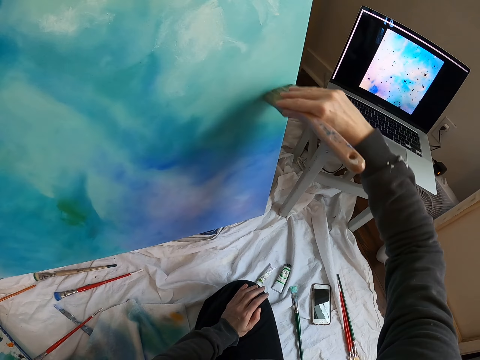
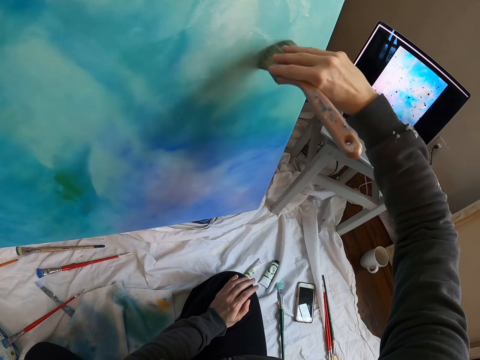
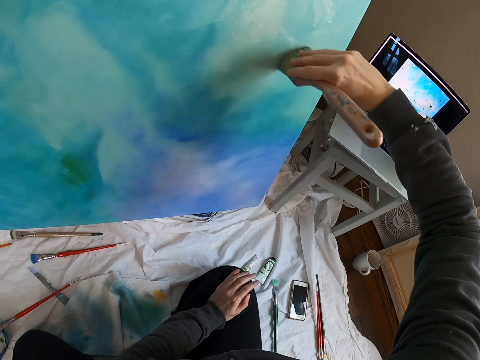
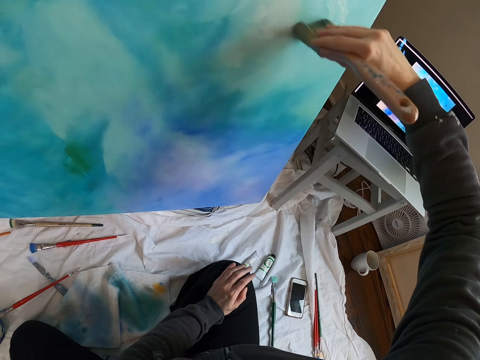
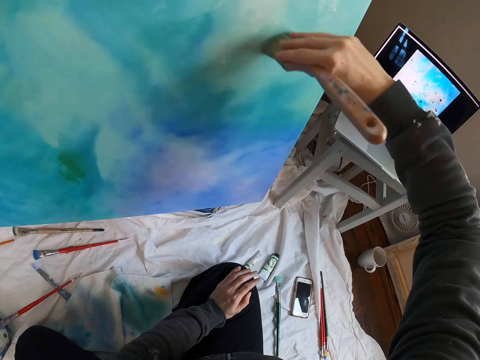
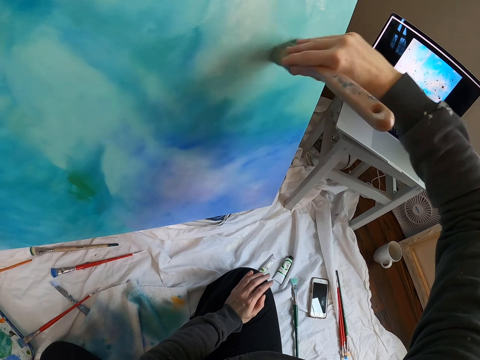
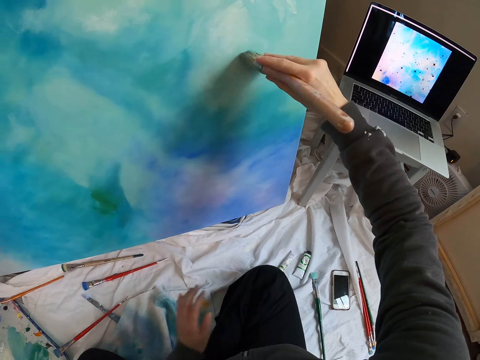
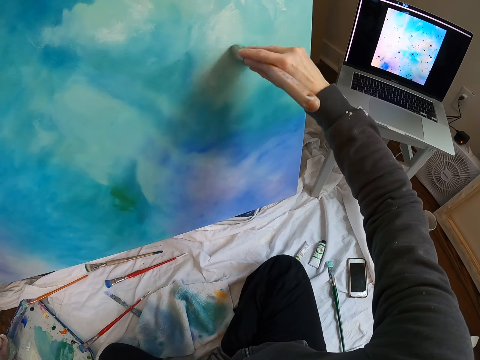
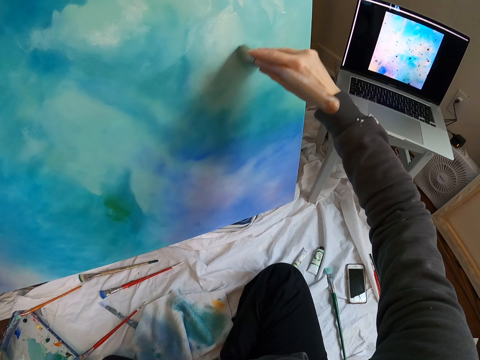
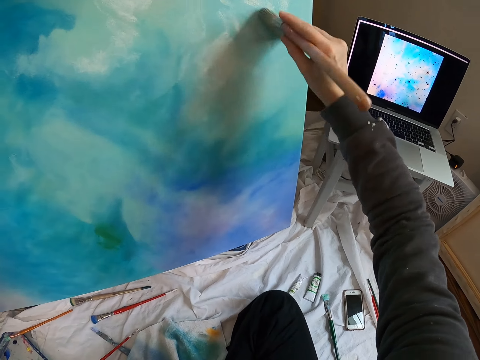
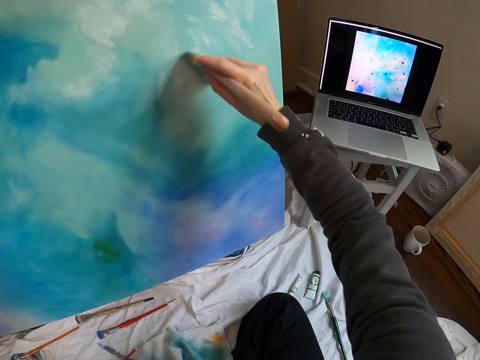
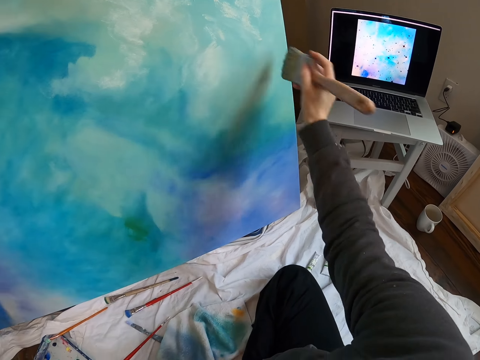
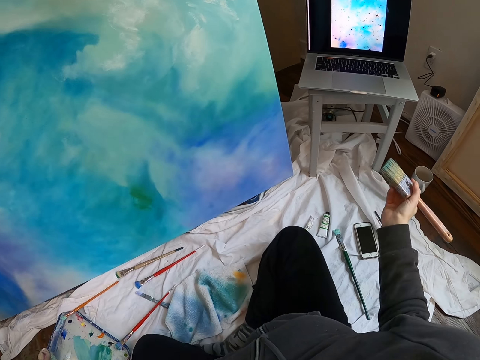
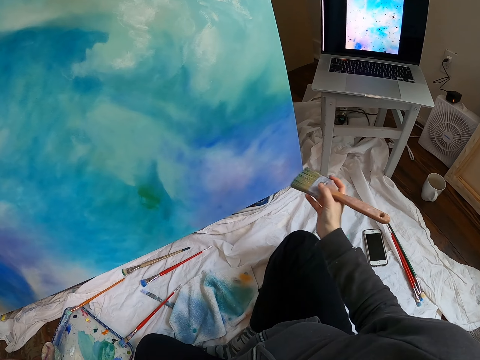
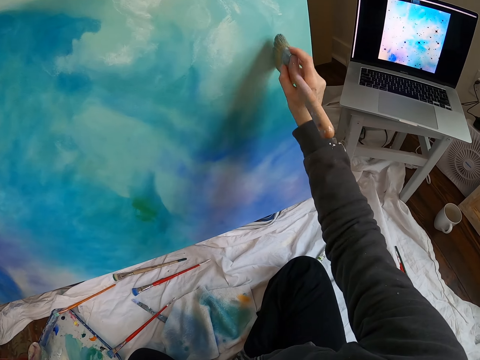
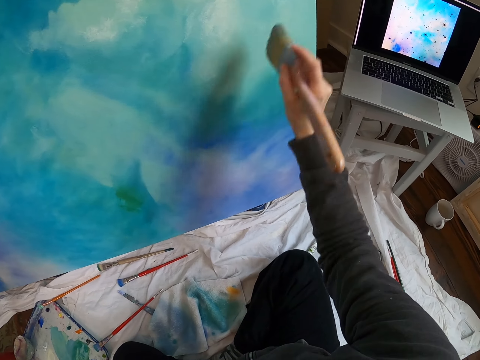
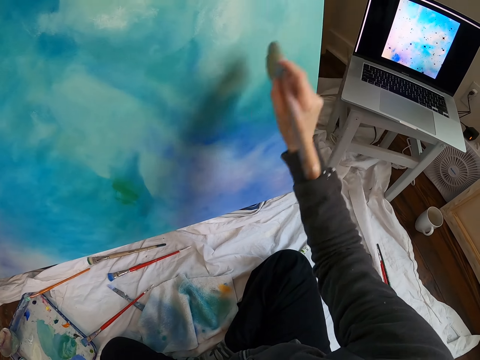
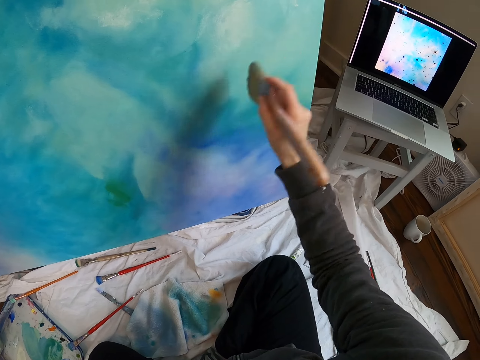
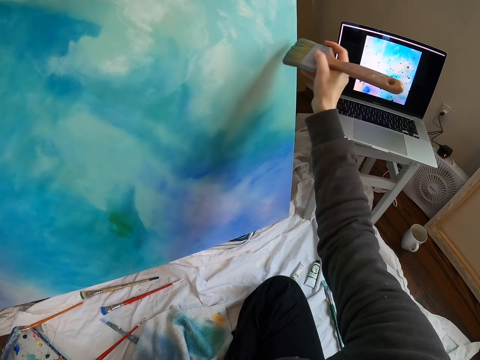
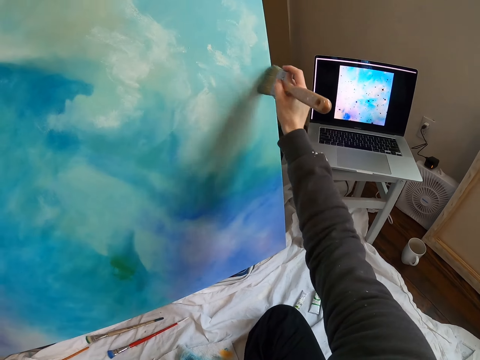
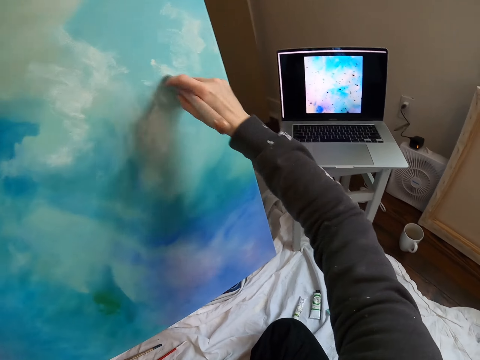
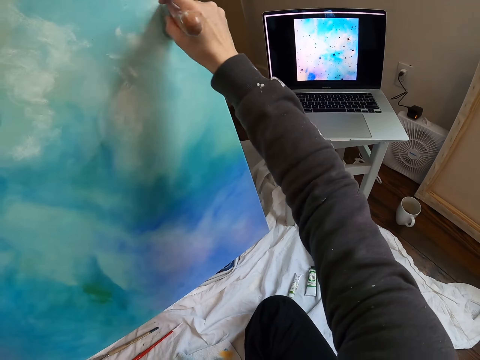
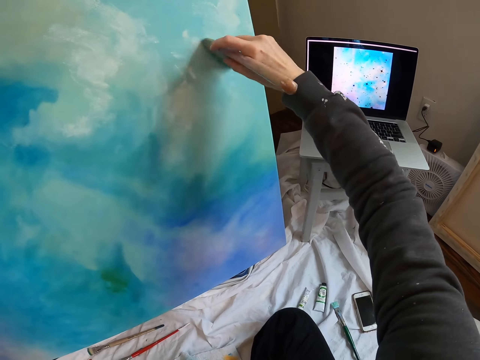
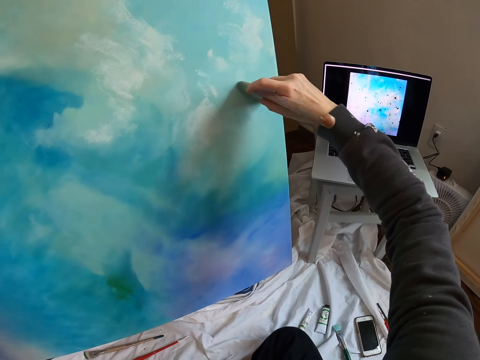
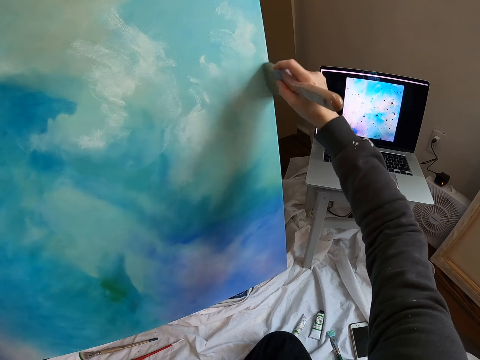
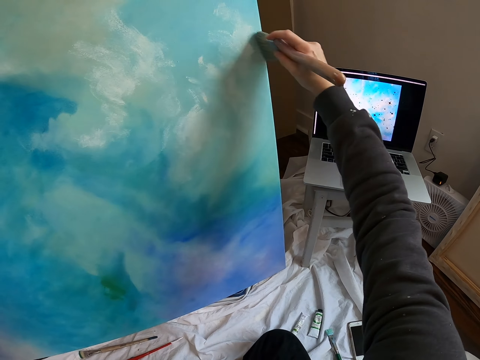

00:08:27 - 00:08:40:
The camera wearer moves the left hand. They paint the board with a paintbrush. They move the right hand. They lift the right hand. They paint the board with the paintbrush.

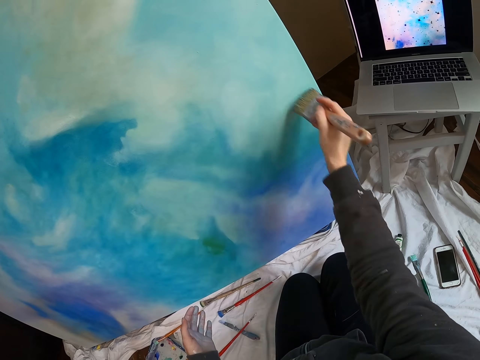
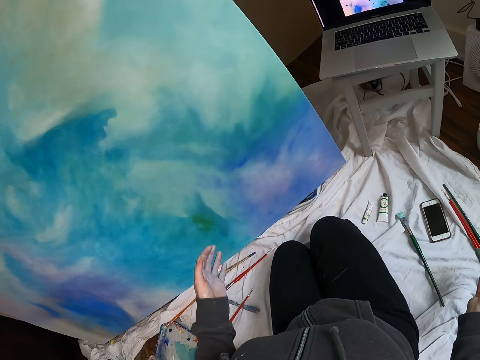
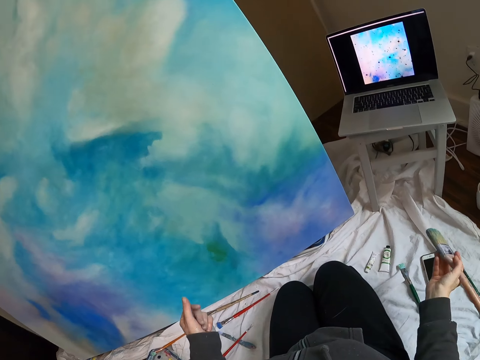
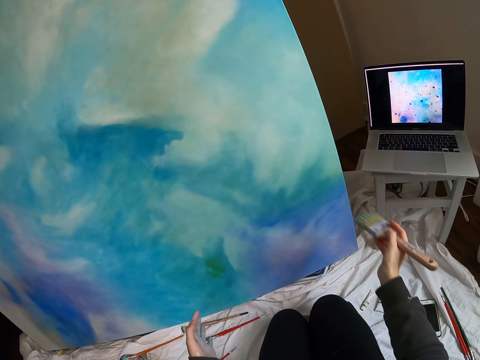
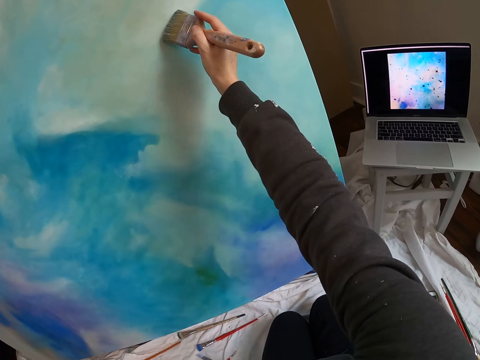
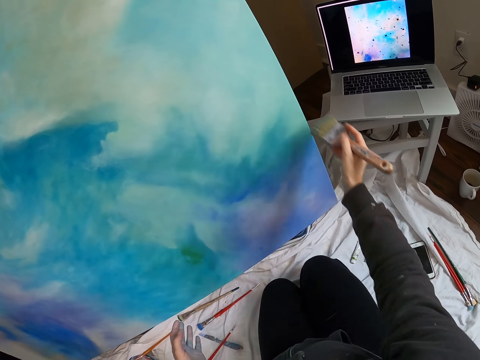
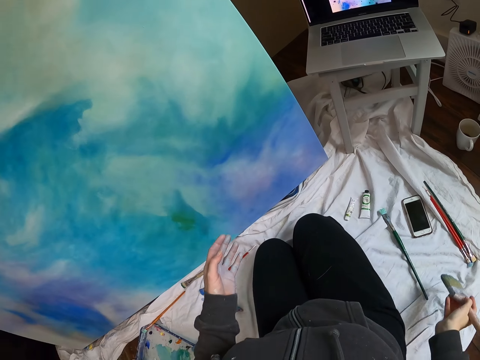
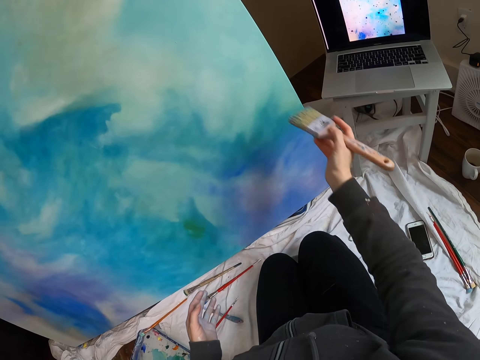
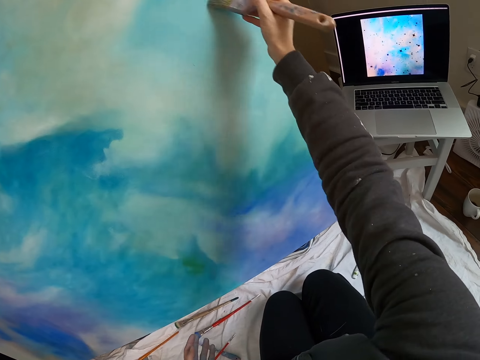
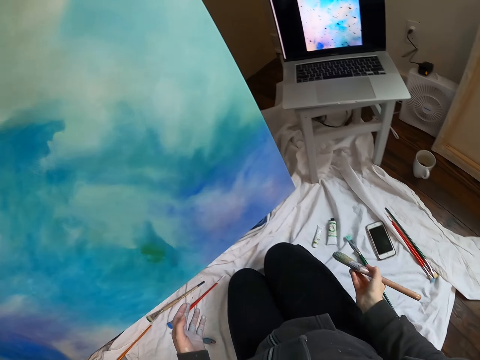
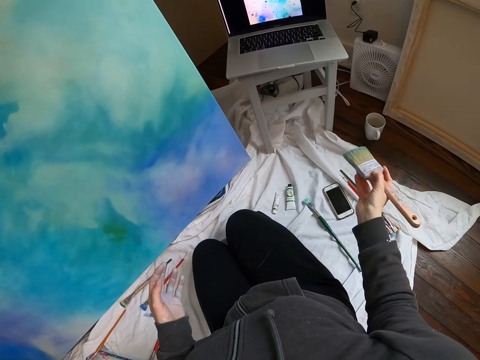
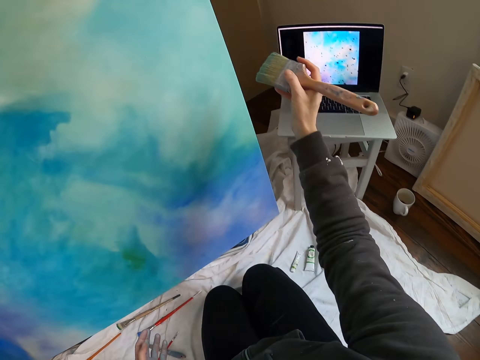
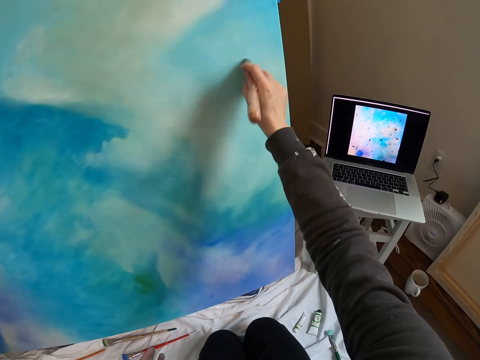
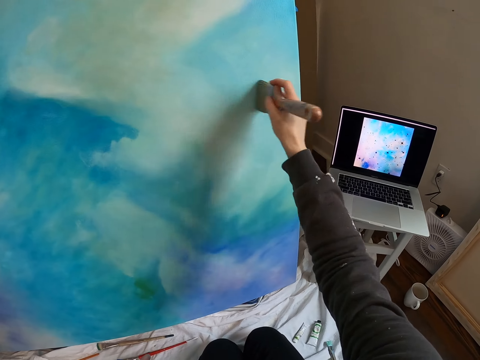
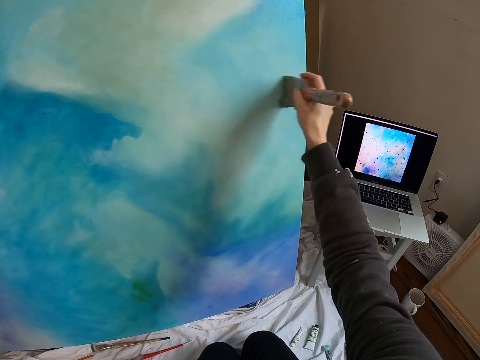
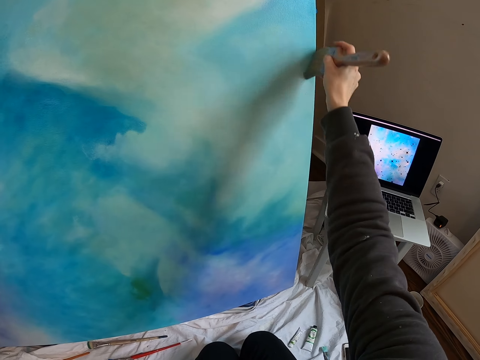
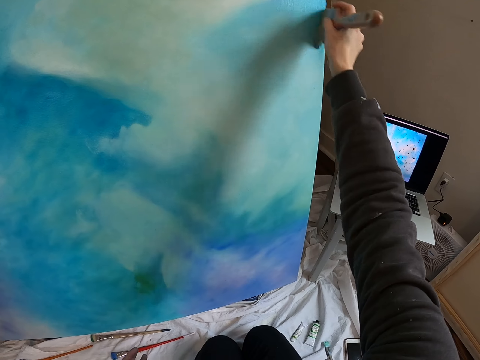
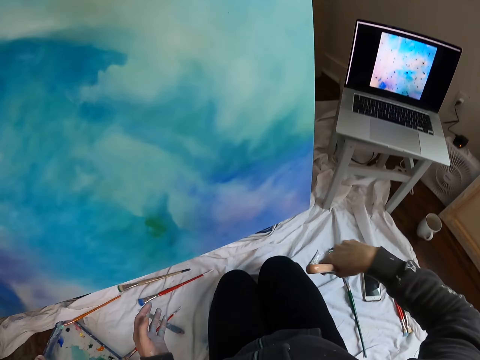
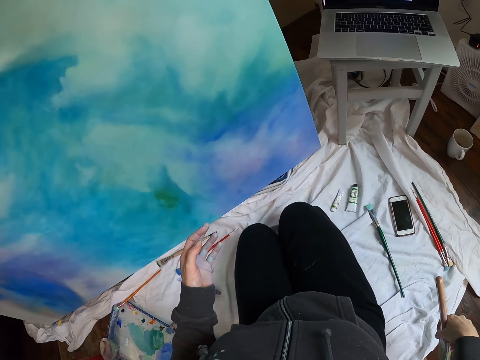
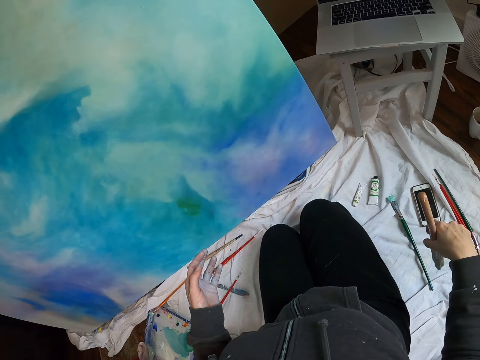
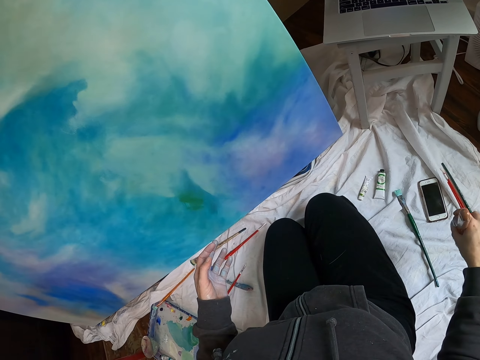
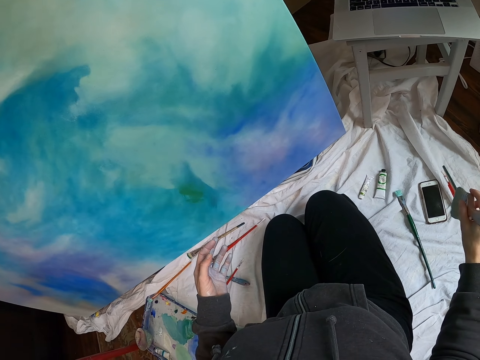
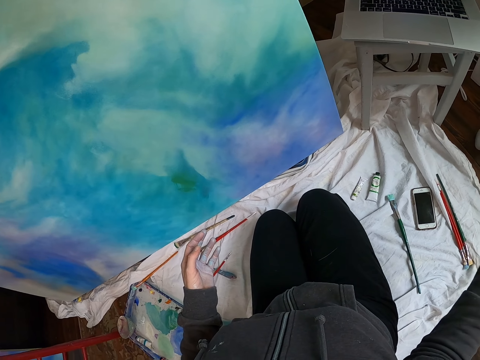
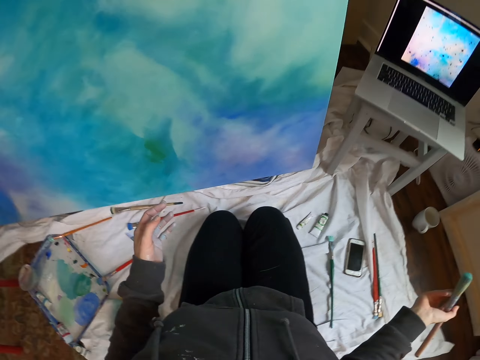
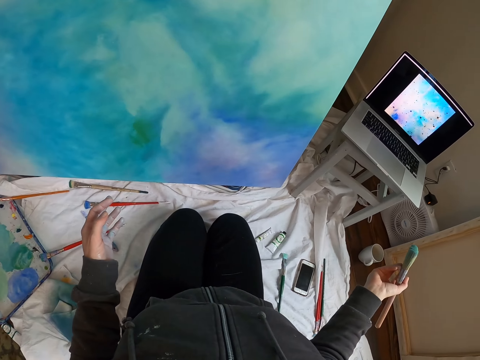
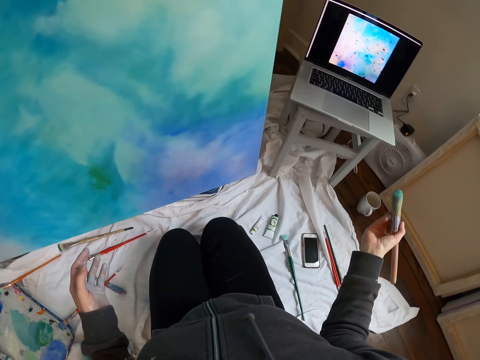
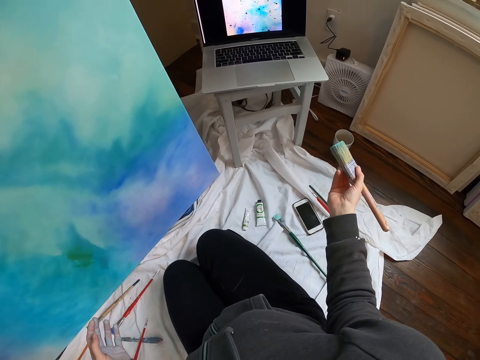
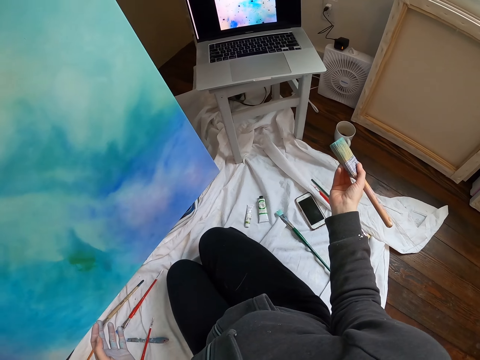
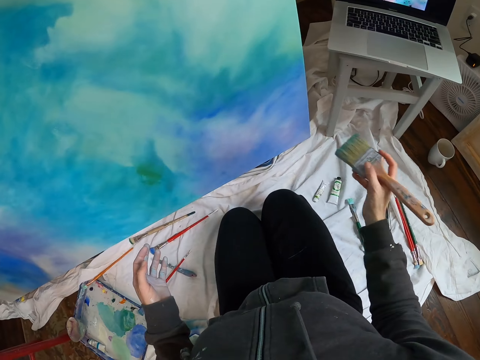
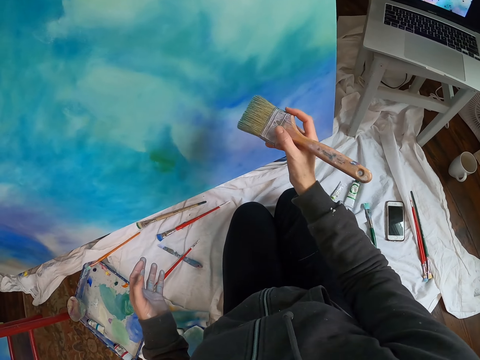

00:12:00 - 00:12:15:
The camera wearer moves the right hand. They look around. They lift the paint brush. They paint the board with the paint brush. They move the right hand. They lift the paint brush. They paint the board with the paint brush. They move the right hand. They look around. They paint the board with the paint brush. They move the right hand. They look around. They look at the laptop. They lift the paint brush.
